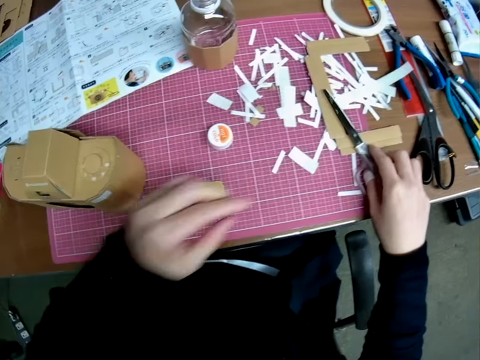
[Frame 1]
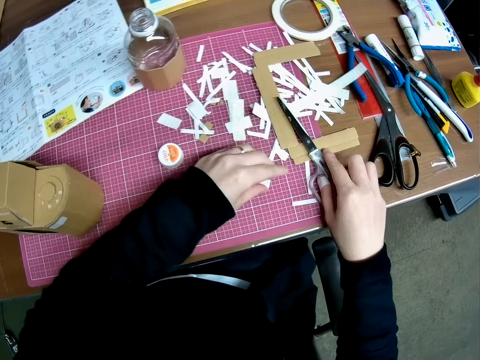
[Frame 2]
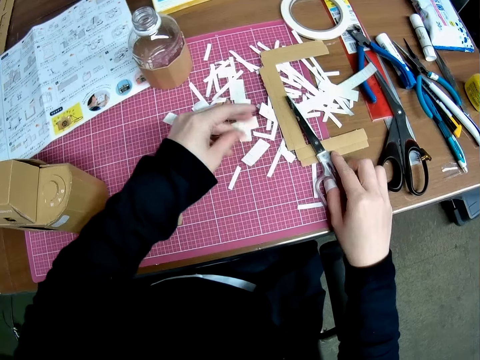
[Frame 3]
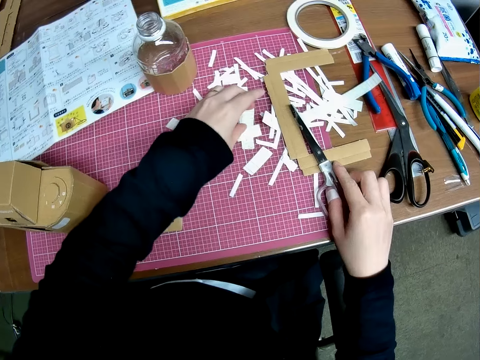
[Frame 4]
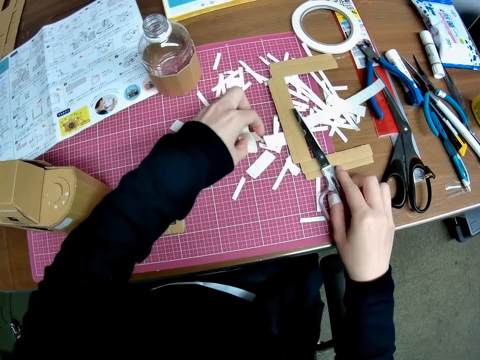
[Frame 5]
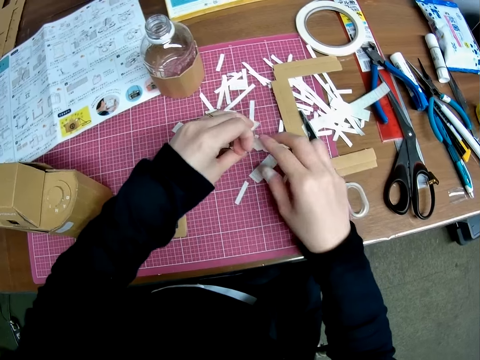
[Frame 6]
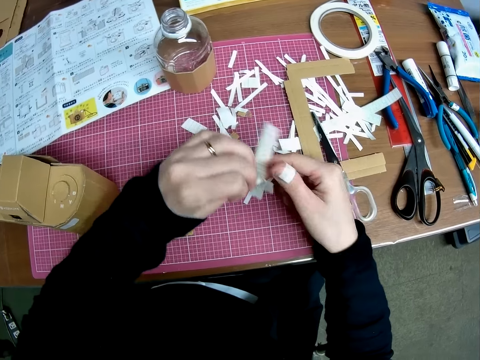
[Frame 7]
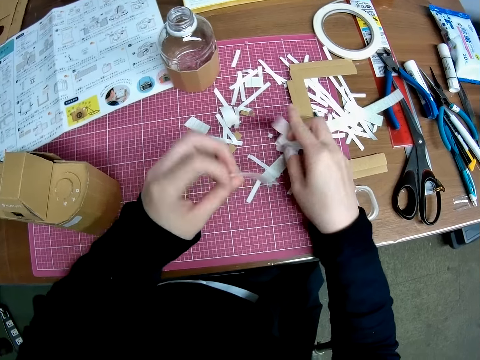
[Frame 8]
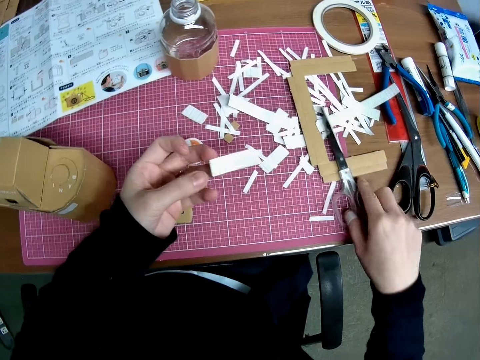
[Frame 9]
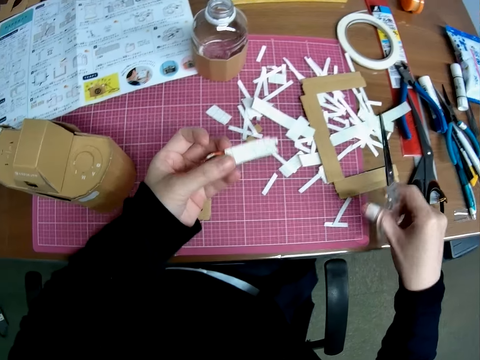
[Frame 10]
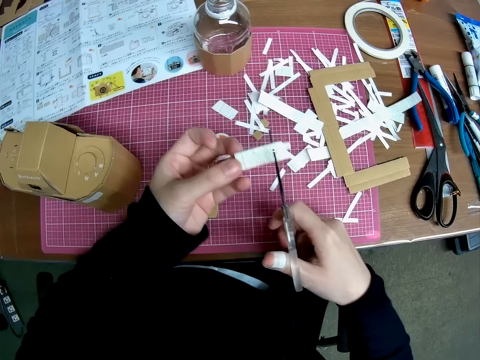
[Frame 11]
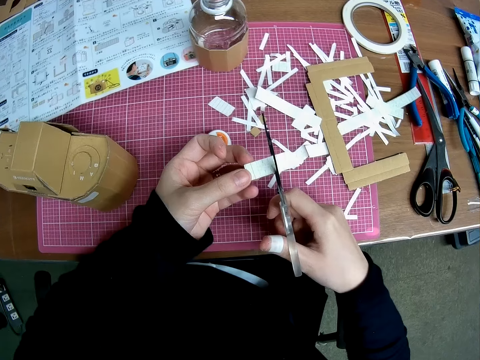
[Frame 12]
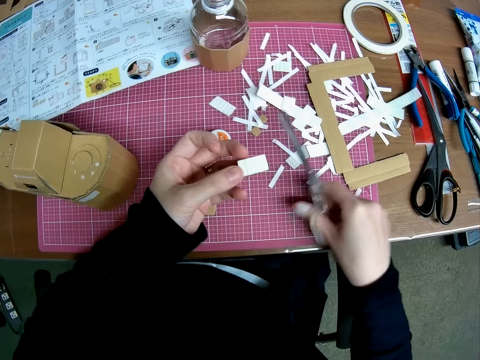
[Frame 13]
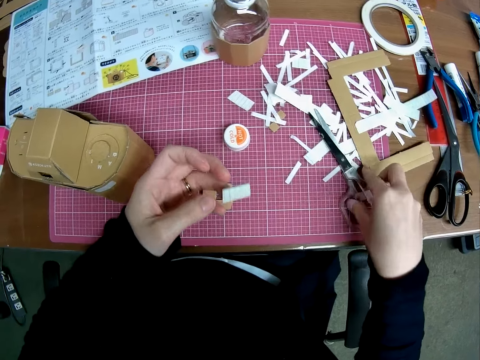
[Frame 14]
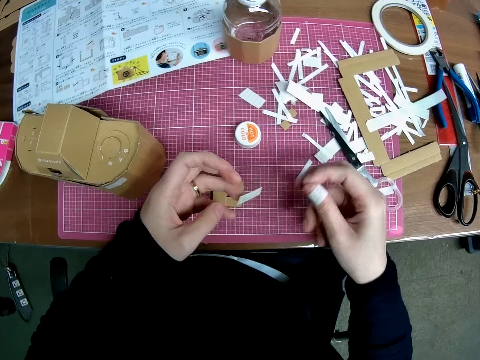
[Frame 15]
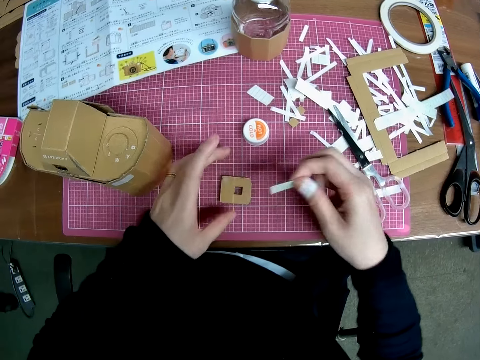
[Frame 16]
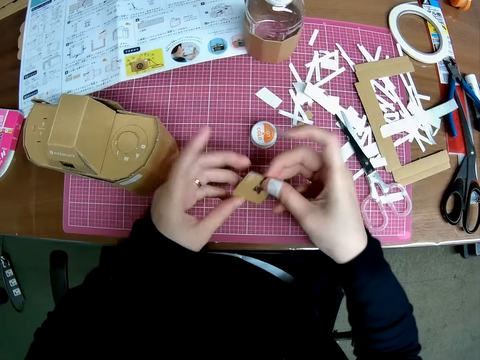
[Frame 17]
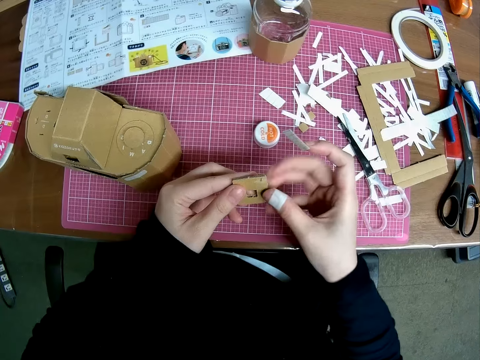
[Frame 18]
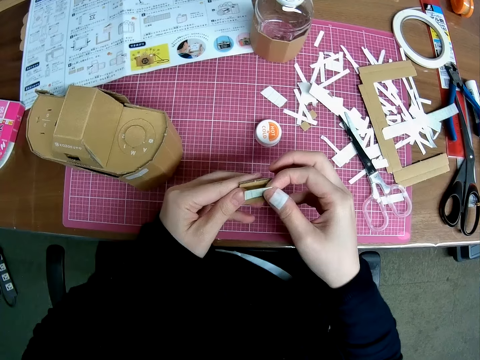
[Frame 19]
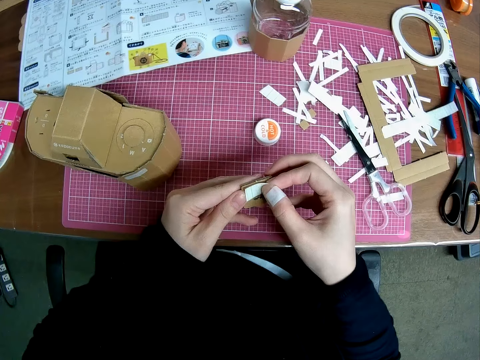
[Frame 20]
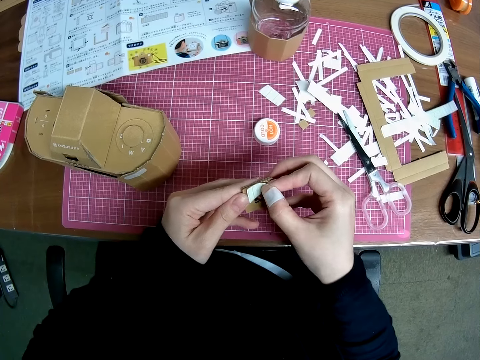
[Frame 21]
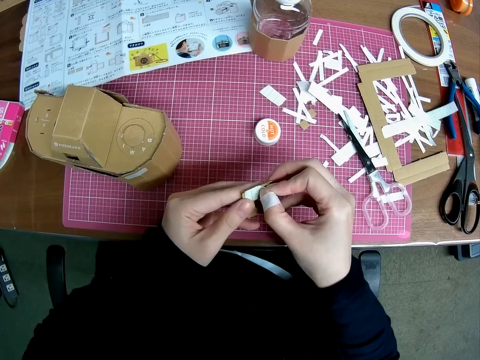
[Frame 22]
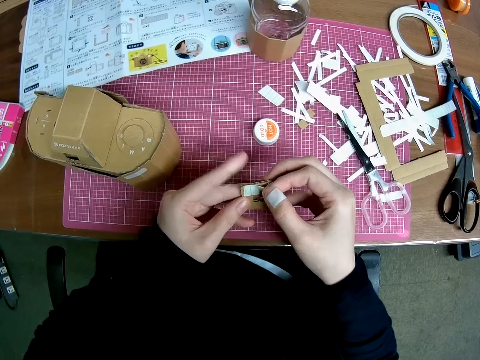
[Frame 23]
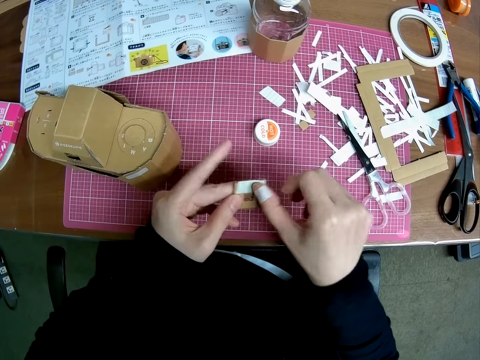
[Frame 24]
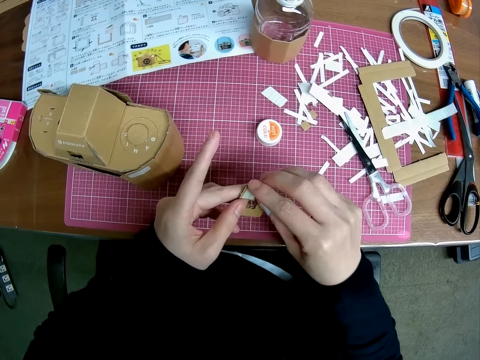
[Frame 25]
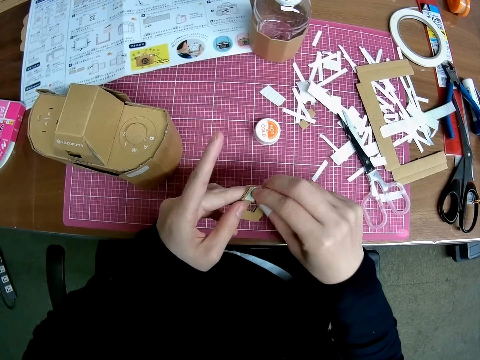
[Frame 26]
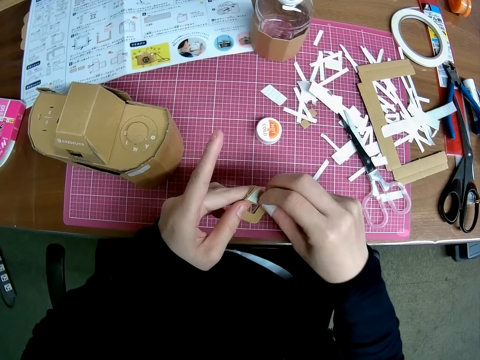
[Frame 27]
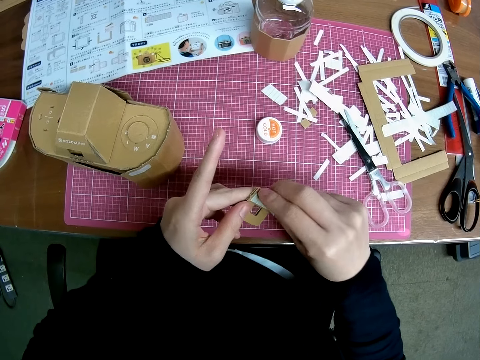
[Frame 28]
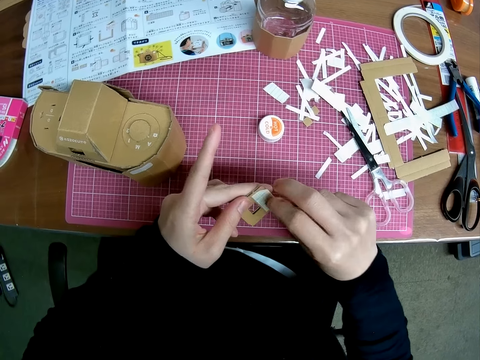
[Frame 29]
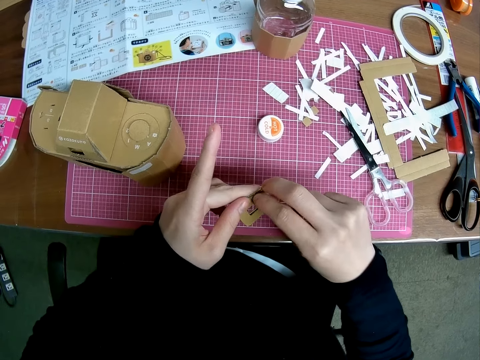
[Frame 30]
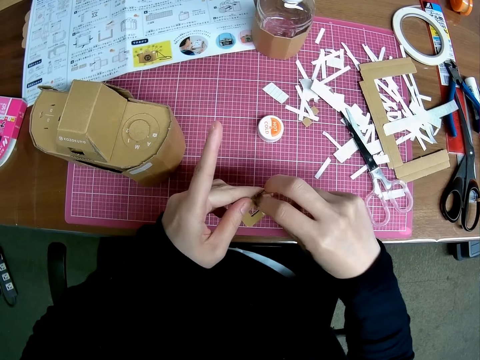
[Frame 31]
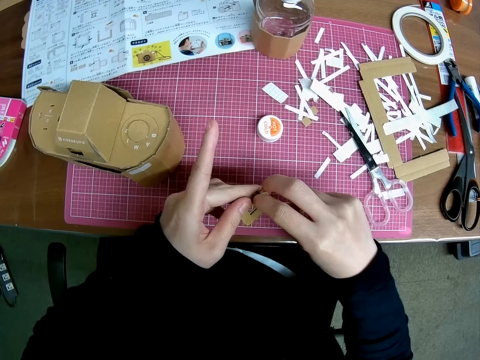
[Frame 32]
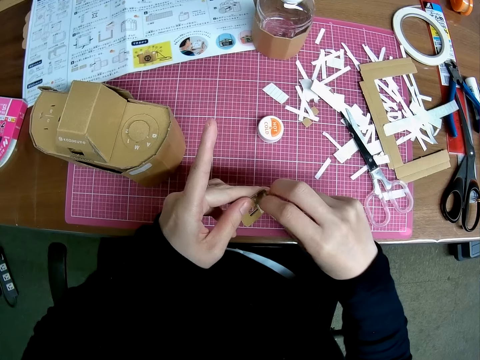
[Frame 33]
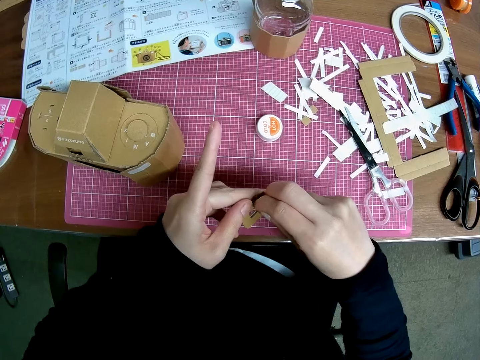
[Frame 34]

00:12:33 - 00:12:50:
The camera wearer places his right hand on the scissors on the pink sheet. He picks up a tape piece from the pink sheet. He picks up the scissors from the pink sheet. He cuts the tape piece with the scissors. He drops the scissors on the pink sheet and passes the tape piece to his right hand. He picks up a model piece from the pink sheet. He applies the tape piece to the model piece. He removes paper from the tape piece.

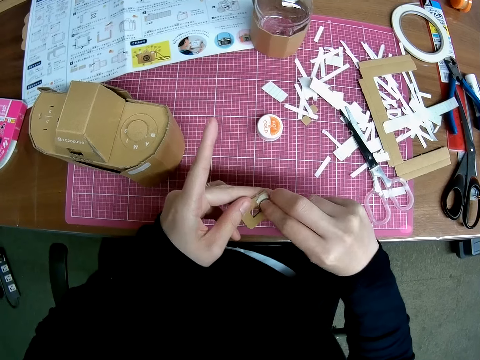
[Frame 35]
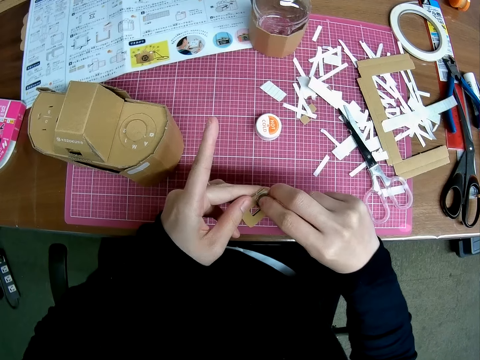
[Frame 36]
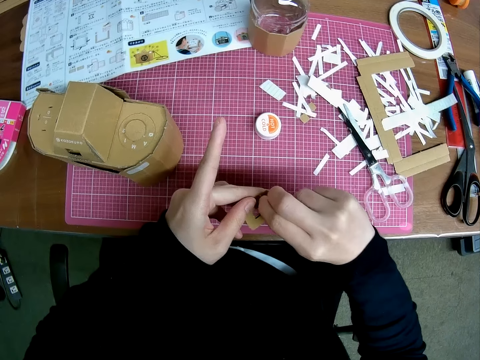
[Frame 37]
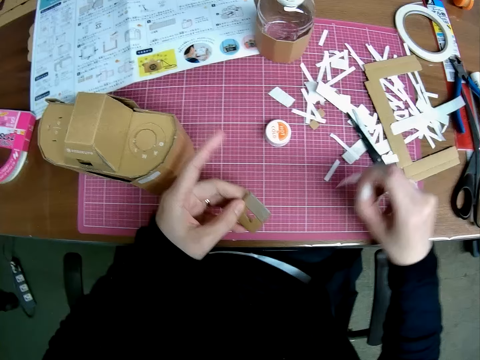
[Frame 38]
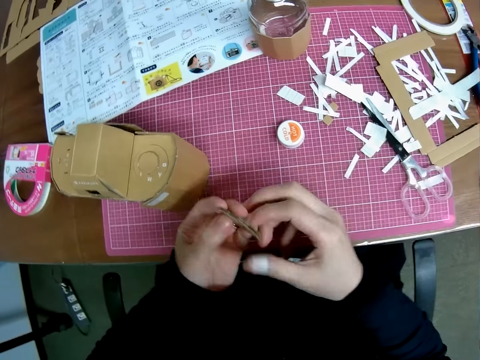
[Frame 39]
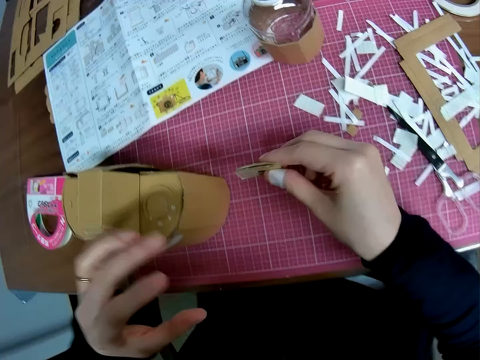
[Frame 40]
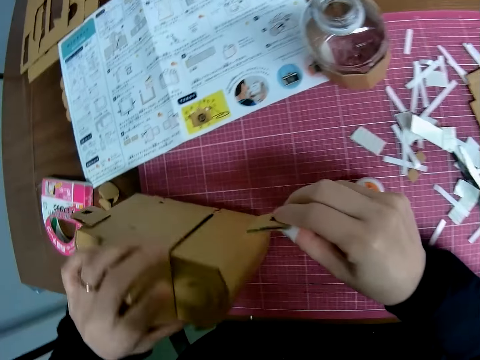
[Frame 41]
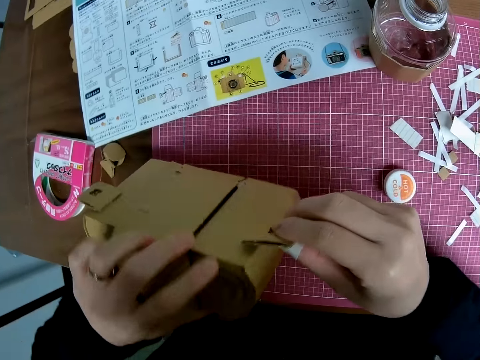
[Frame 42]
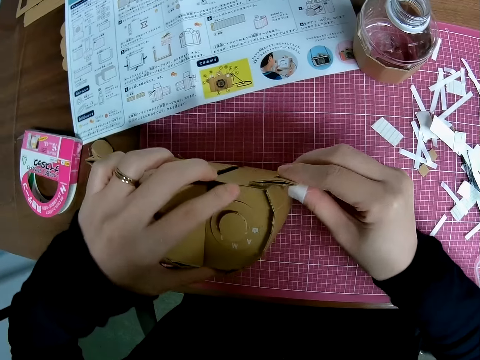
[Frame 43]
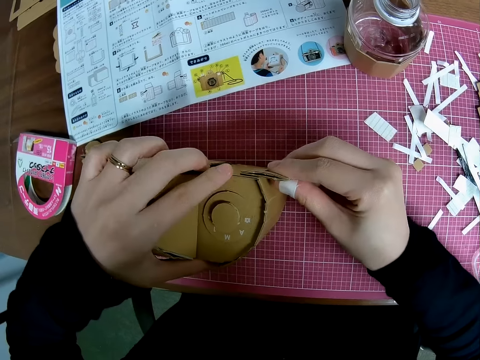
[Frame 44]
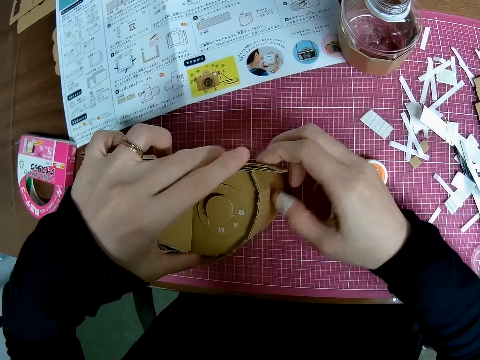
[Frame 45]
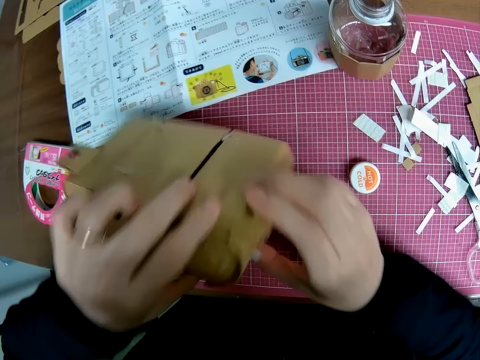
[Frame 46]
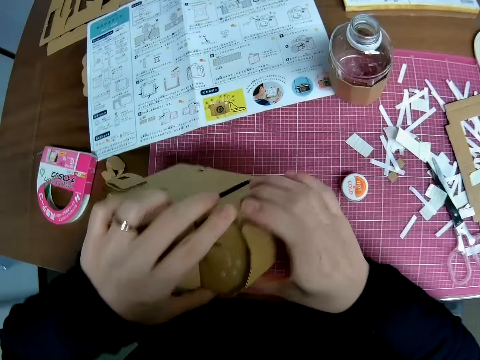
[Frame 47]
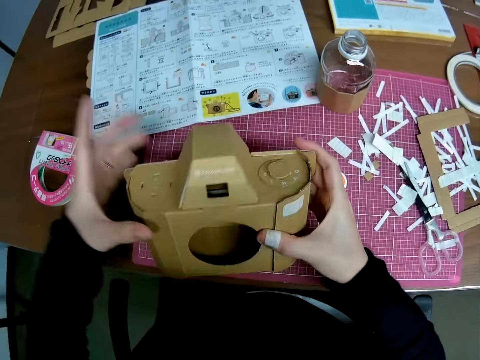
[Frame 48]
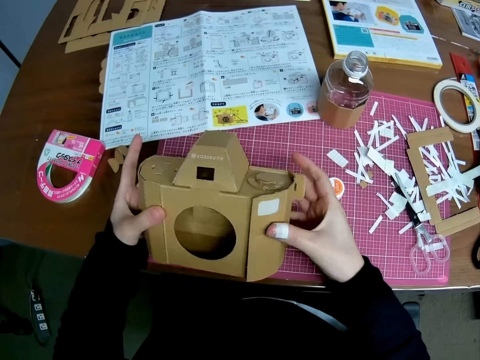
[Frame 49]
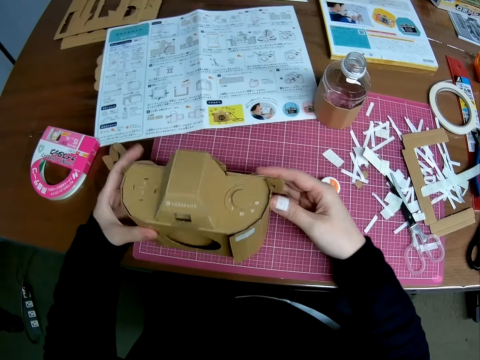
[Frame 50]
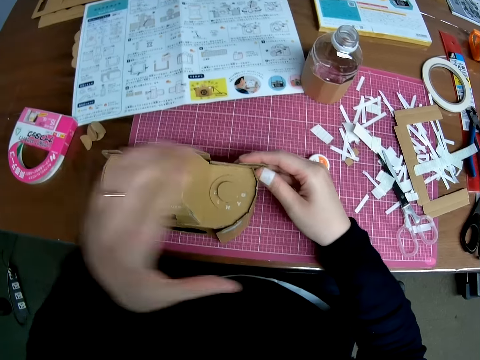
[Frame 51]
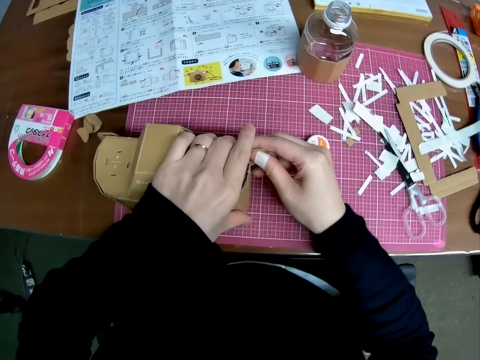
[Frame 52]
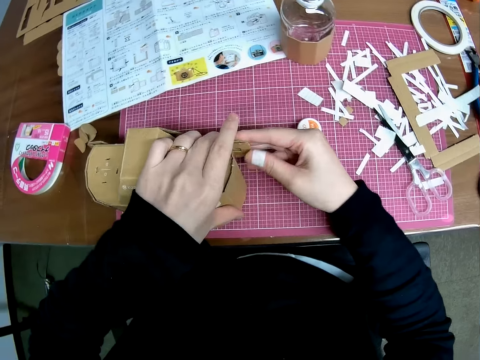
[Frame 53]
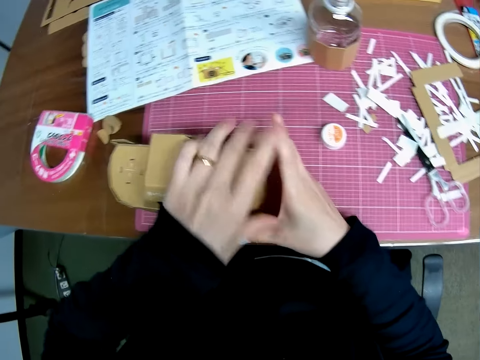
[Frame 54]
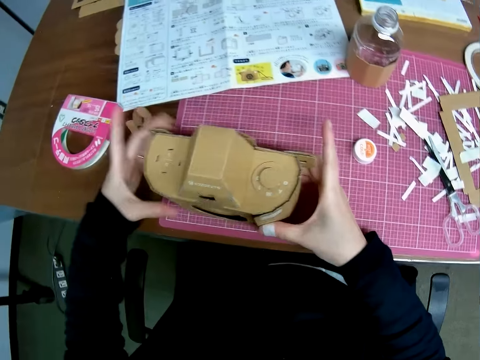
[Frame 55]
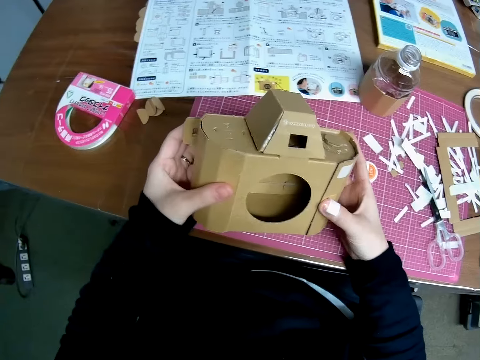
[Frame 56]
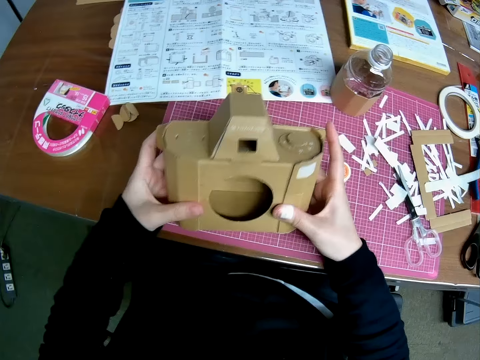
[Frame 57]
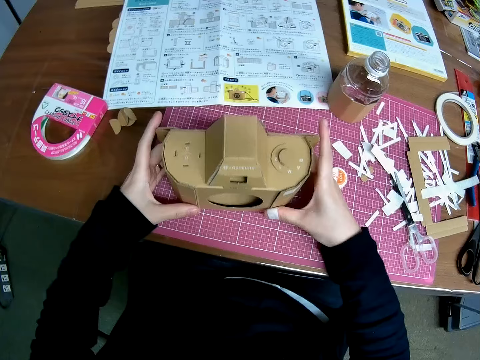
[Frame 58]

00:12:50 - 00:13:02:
The camera wearer drops the paper on the pink sheet, passes the model piece to his right hand, and attaches the model piece to the mechanical model or camera craft. He bends the camera craft on the table. He raises the mechanical model briefly. He looks at the camera. He puts the camera craft on the table. He continues attaching the model piece to the mechanical model. He adjusts the camera craft. He raises the mechanical model briefly. He puts the camera craft on the table.
